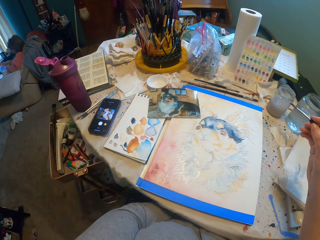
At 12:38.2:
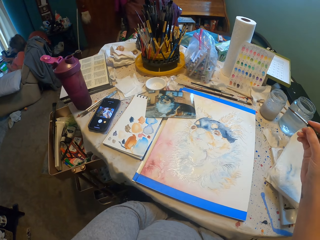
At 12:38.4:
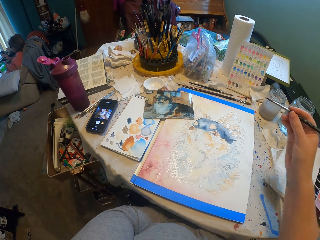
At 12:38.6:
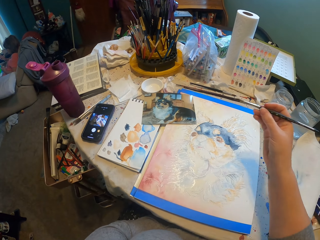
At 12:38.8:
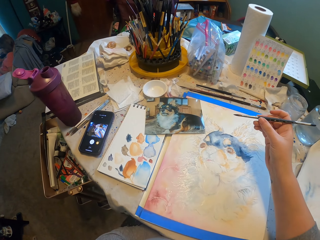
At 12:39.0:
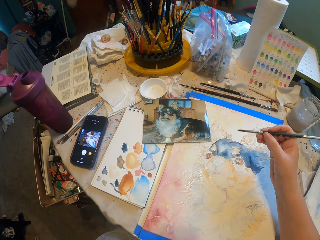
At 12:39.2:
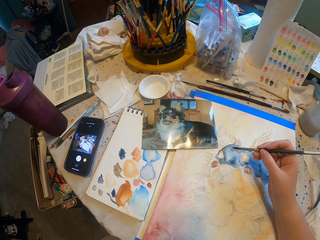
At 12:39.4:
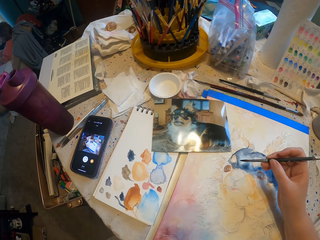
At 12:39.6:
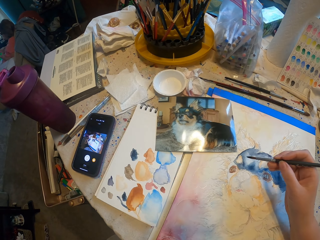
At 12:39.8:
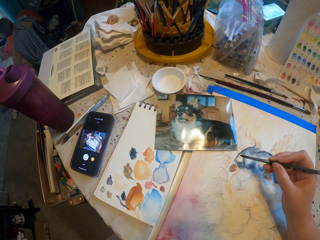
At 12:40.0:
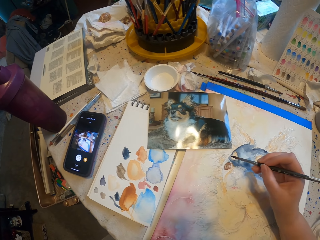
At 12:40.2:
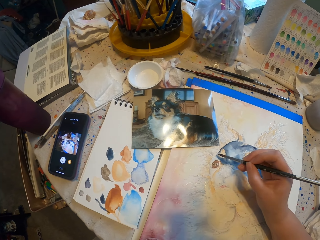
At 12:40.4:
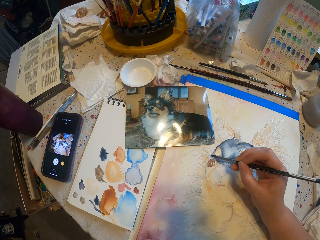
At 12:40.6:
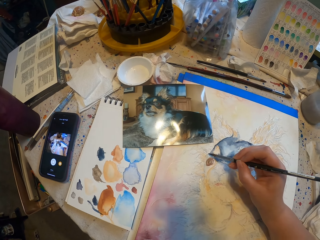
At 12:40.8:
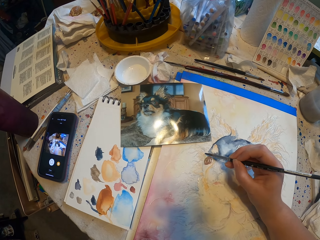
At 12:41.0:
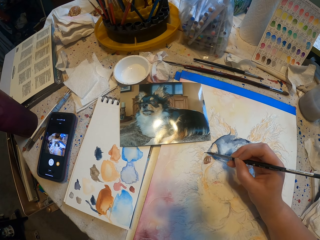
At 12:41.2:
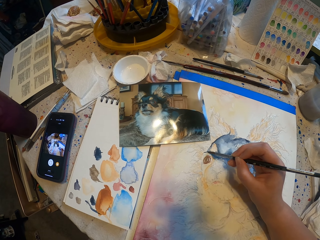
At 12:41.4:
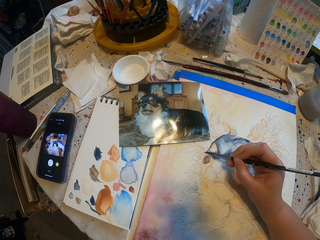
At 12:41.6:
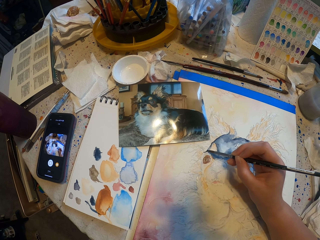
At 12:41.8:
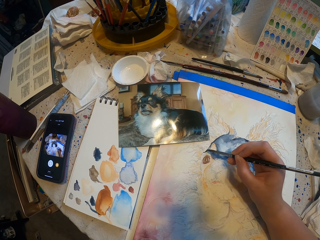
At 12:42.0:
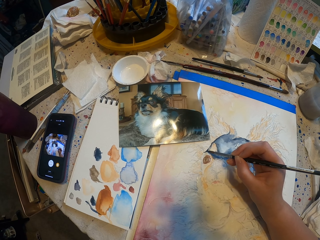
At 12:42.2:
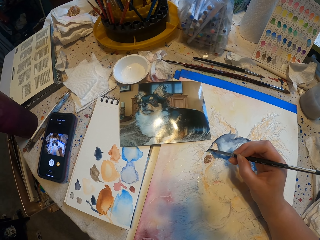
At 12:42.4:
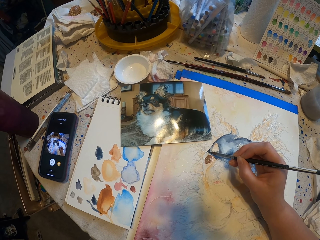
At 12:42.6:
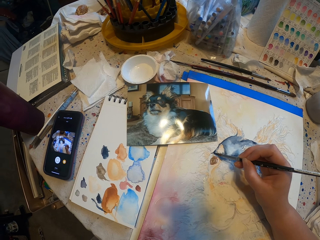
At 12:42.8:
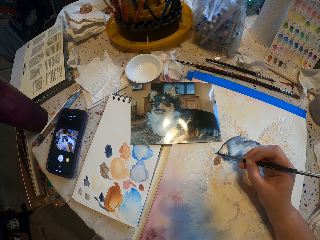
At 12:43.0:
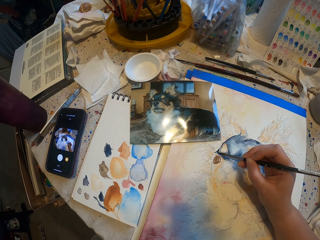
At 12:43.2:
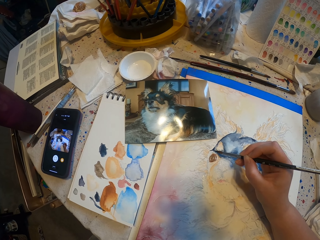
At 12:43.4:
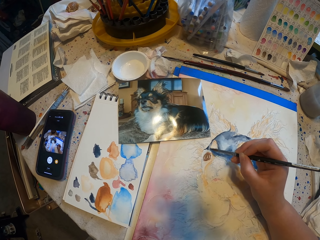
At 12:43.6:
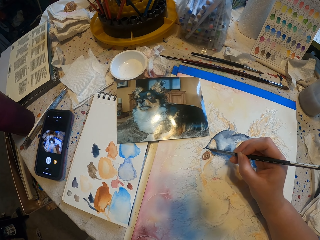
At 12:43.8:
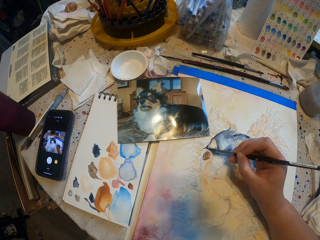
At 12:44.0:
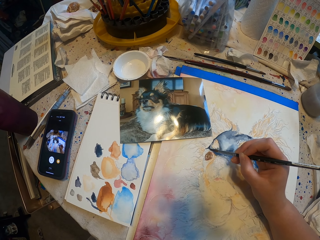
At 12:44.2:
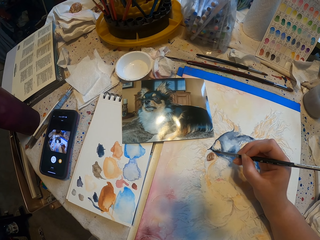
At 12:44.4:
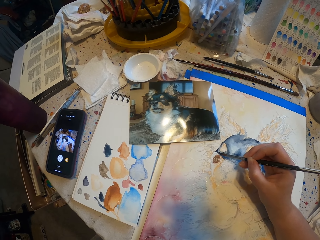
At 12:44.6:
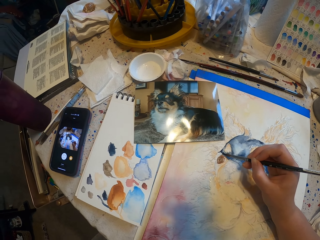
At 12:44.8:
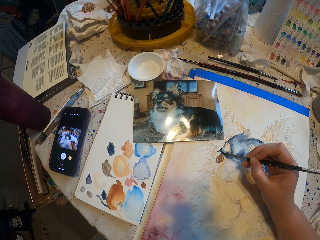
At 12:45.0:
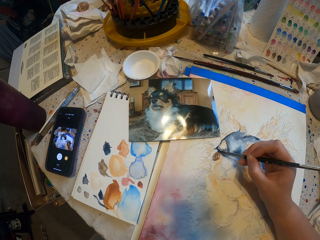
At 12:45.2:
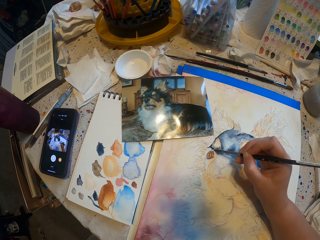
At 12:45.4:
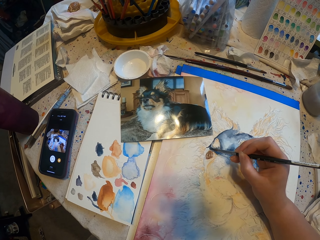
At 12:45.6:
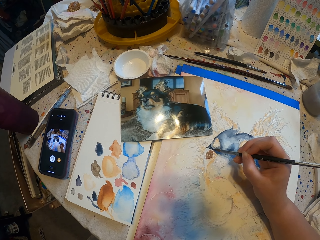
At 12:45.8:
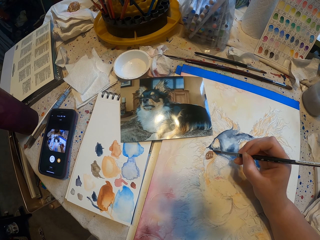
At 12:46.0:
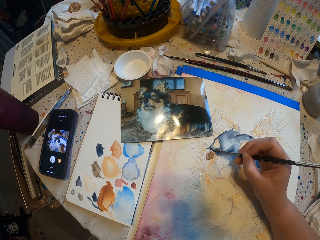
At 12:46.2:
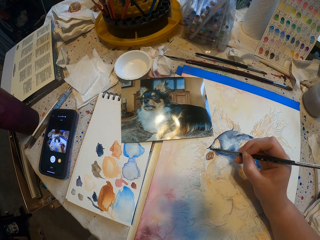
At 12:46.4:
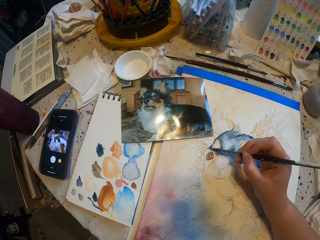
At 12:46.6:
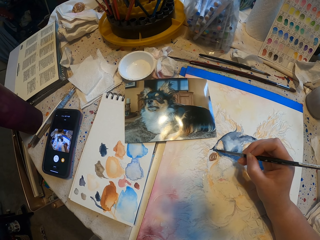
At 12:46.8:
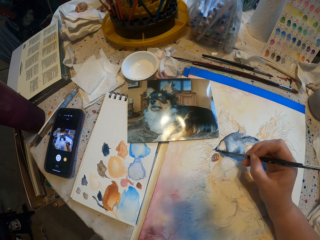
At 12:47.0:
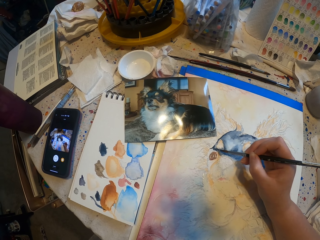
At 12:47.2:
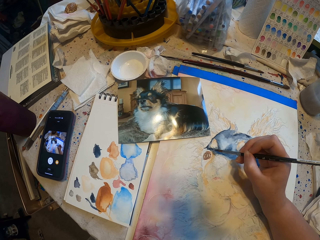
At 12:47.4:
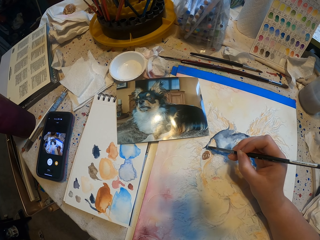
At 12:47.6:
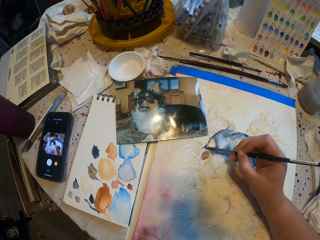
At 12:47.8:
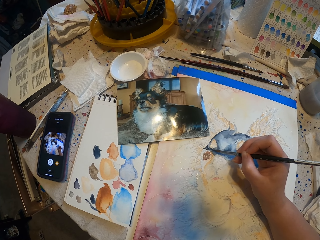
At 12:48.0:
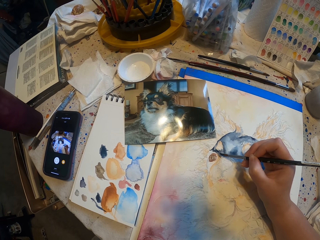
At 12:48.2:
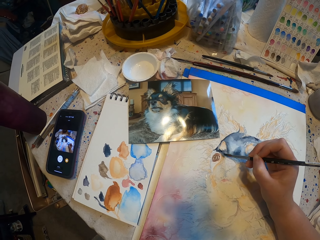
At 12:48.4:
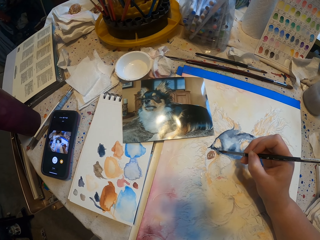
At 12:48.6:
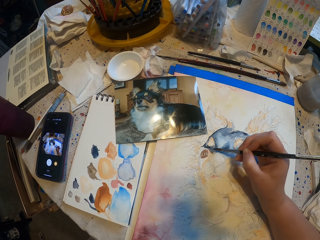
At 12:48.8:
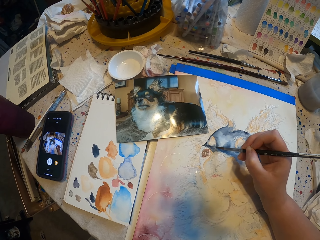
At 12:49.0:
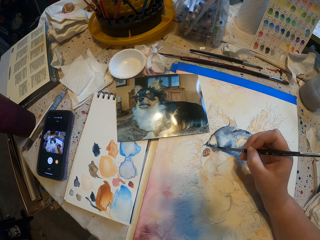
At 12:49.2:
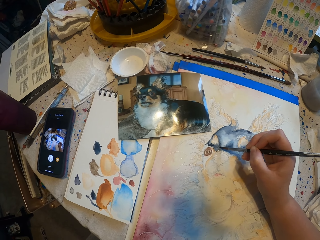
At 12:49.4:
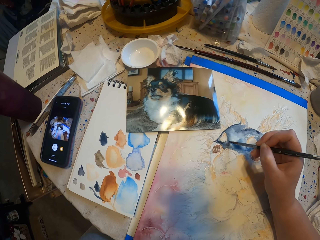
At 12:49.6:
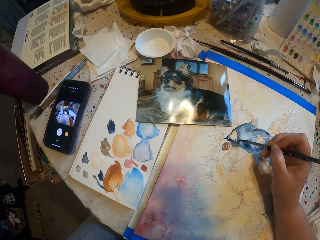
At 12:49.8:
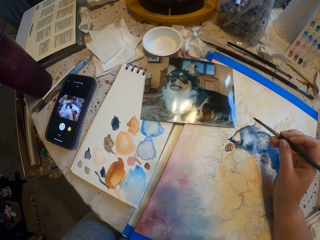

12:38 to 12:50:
The camera wearer paints a picture.

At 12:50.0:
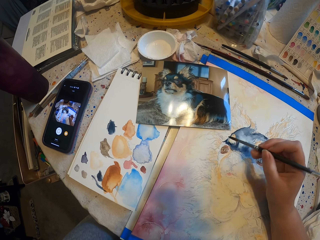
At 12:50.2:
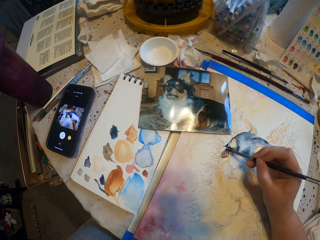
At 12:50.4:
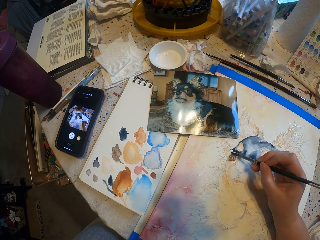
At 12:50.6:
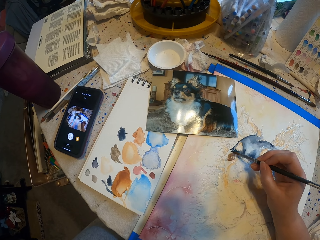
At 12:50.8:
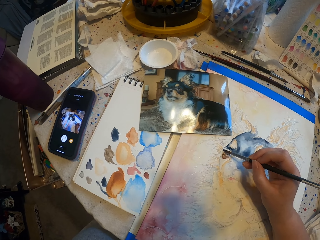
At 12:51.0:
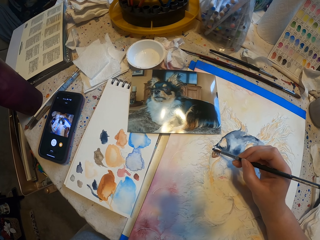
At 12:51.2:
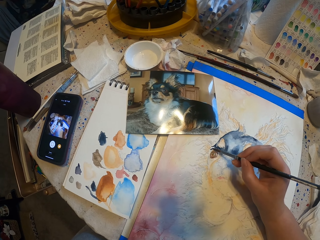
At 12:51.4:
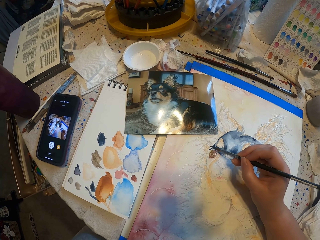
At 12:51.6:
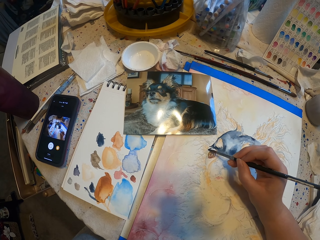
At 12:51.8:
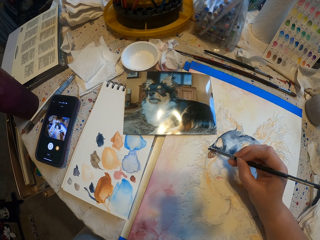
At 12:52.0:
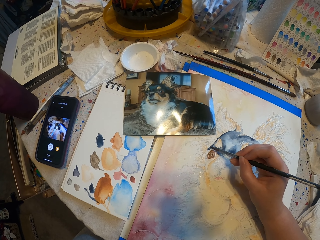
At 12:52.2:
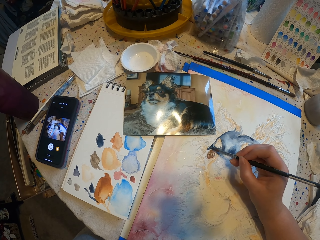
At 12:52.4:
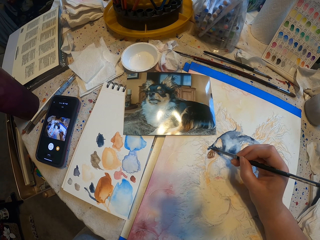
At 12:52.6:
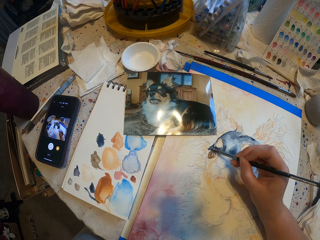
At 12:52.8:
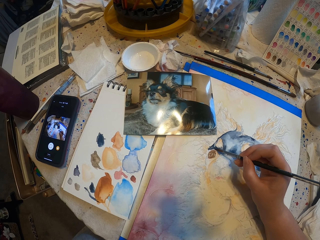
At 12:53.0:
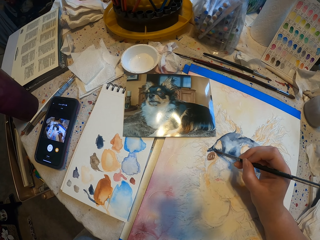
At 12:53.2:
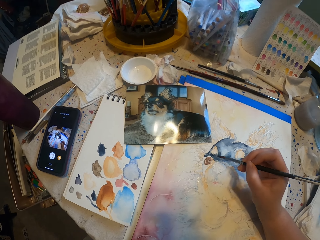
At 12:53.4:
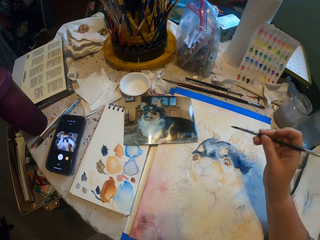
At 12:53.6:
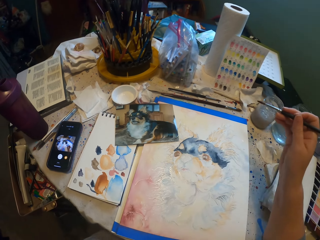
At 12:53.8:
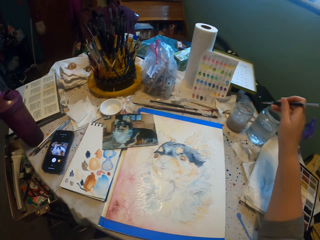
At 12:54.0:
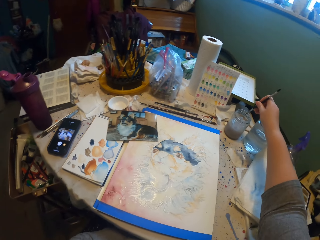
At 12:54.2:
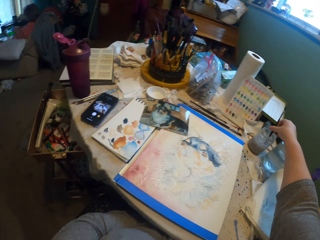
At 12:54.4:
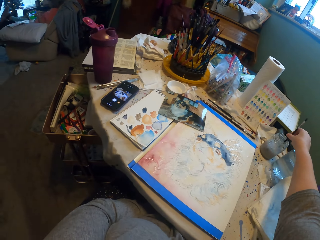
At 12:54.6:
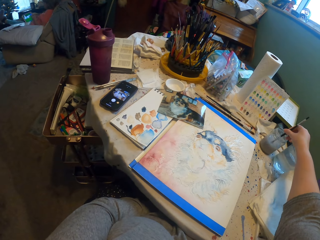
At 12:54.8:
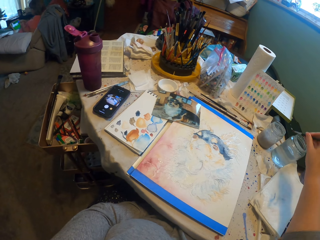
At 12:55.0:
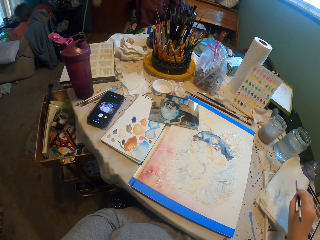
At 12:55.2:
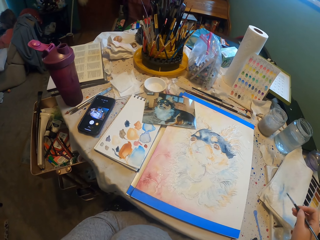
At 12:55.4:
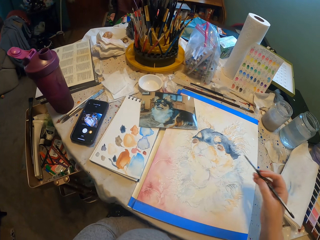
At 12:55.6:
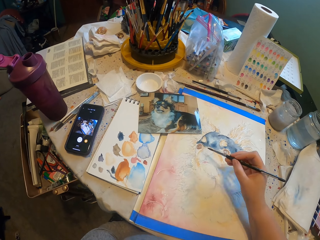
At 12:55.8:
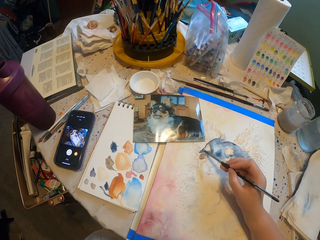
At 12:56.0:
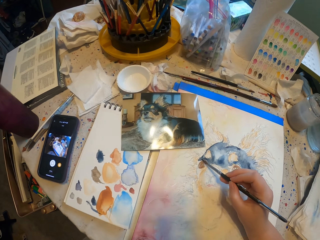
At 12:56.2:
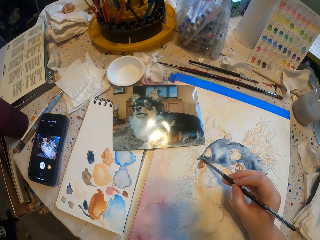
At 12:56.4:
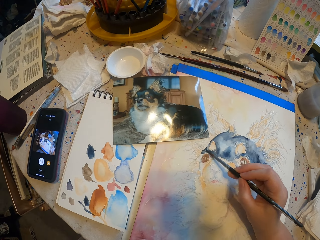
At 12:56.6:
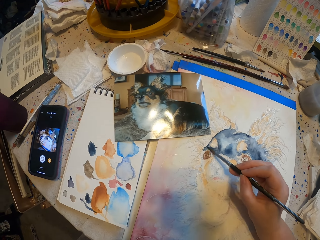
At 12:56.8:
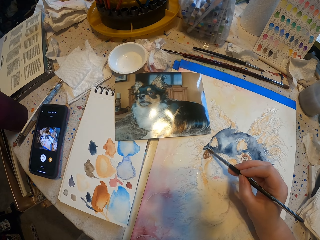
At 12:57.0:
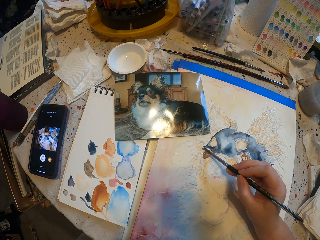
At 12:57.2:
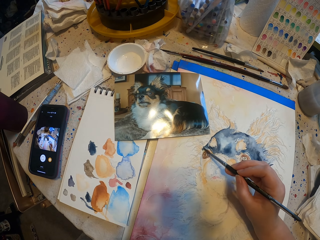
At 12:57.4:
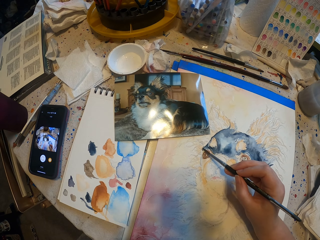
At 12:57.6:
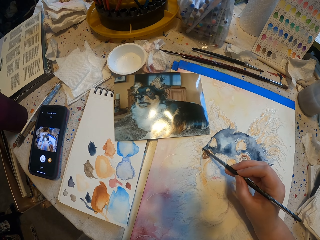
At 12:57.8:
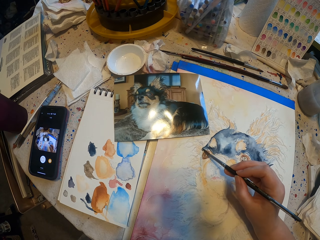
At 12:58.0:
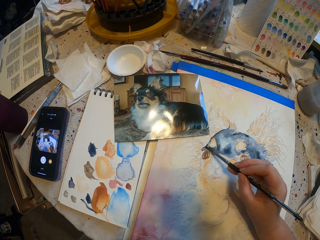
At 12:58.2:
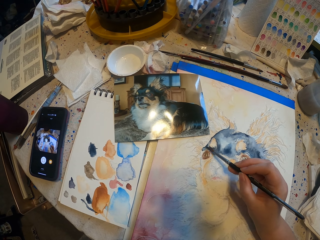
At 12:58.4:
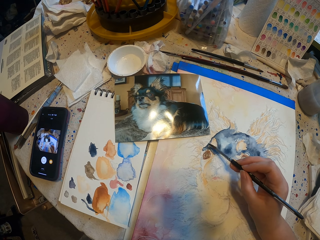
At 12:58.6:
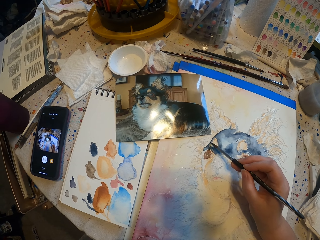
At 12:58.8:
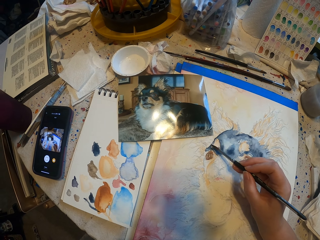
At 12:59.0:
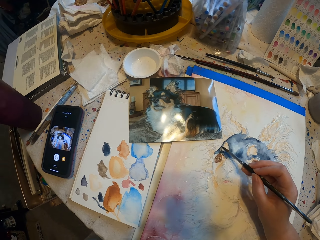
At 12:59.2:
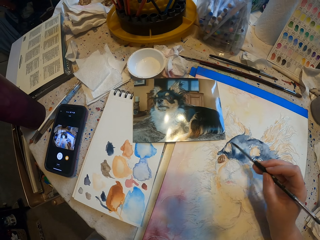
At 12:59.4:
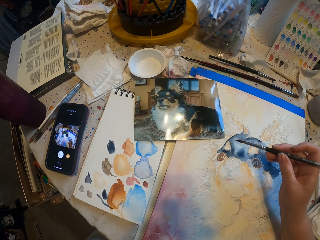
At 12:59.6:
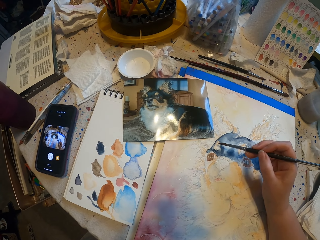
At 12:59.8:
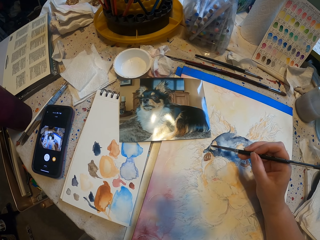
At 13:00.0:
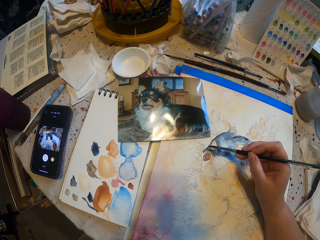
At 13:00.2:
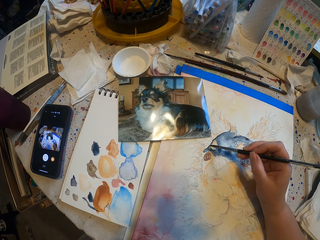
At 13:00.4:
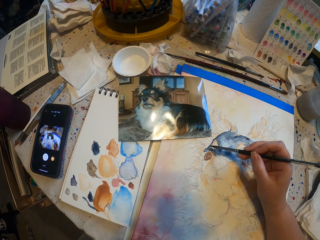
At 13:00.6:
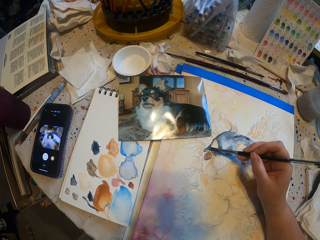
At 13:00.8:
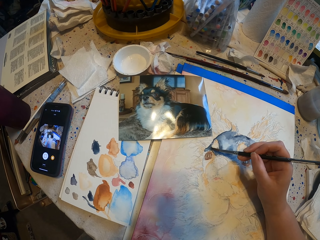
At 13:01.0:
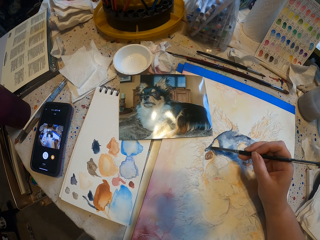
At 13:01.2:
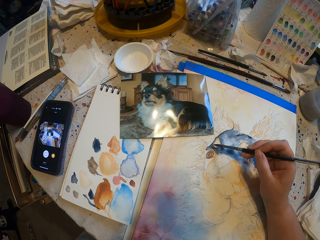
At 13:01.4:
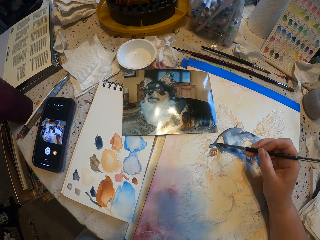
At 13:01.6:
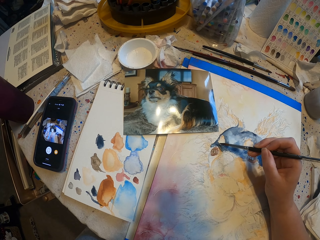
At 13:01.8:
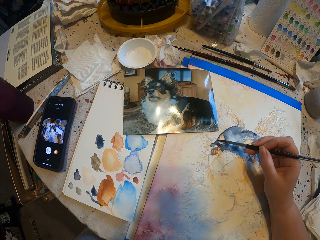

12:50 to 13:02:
The camera wearer dips the color pencil into ink. They wipe off some ink and paint a picture.
